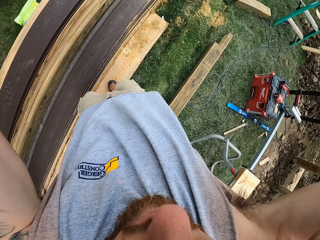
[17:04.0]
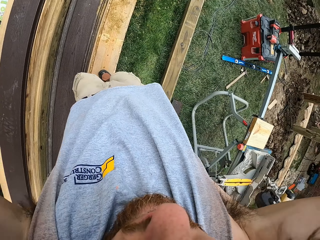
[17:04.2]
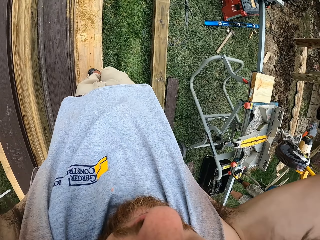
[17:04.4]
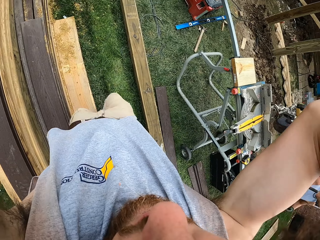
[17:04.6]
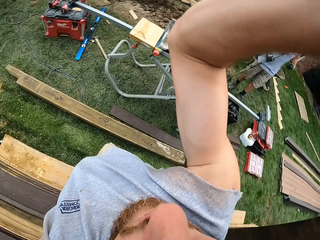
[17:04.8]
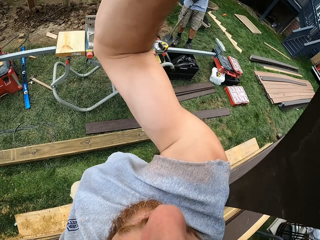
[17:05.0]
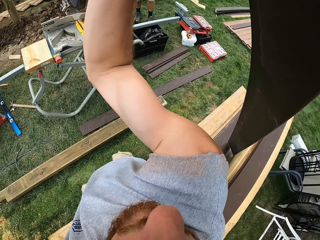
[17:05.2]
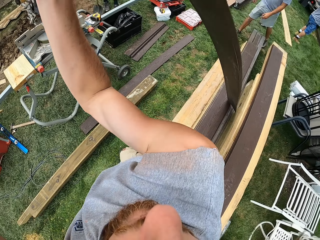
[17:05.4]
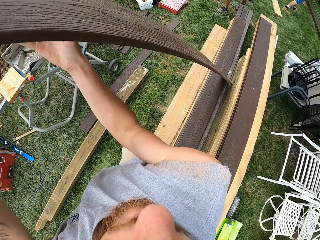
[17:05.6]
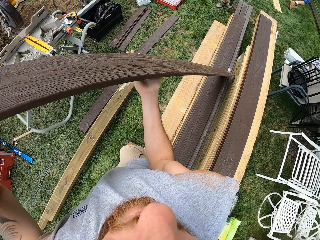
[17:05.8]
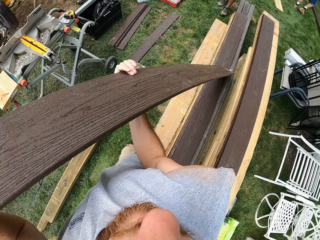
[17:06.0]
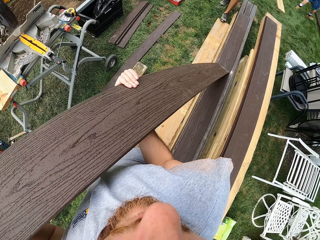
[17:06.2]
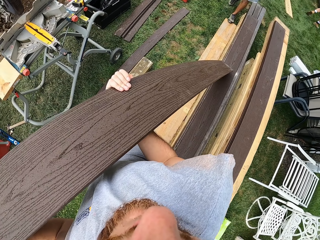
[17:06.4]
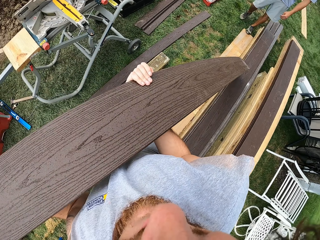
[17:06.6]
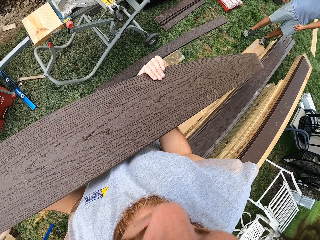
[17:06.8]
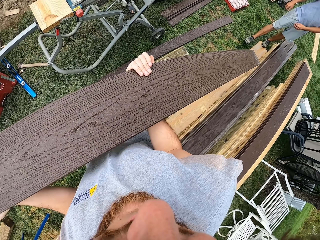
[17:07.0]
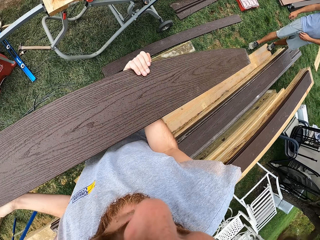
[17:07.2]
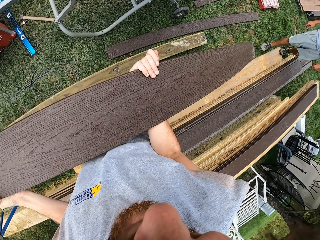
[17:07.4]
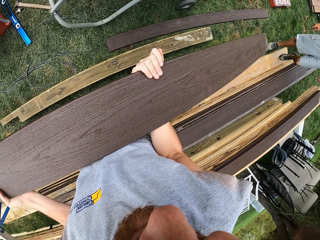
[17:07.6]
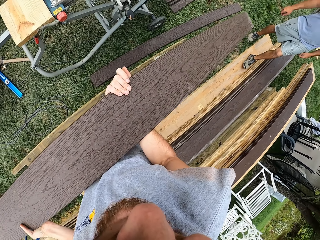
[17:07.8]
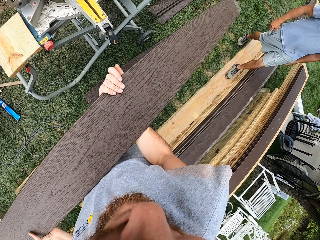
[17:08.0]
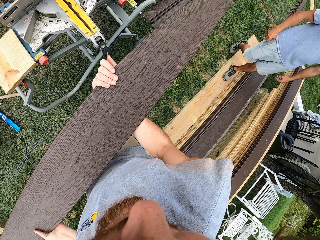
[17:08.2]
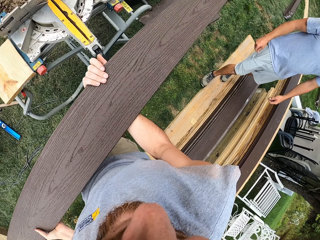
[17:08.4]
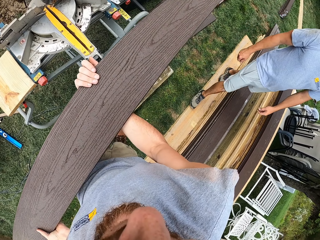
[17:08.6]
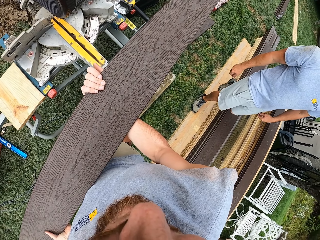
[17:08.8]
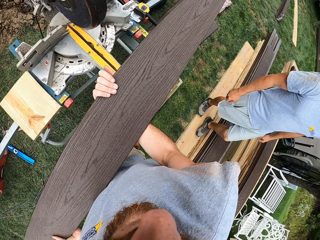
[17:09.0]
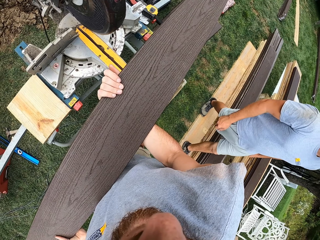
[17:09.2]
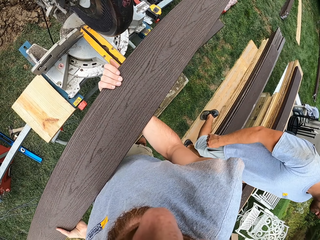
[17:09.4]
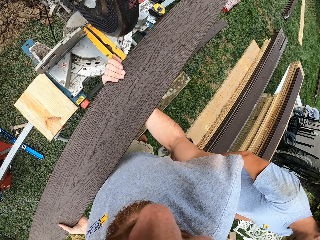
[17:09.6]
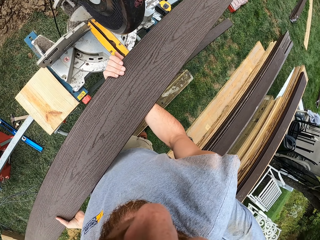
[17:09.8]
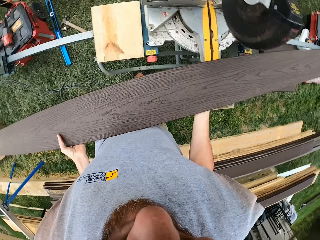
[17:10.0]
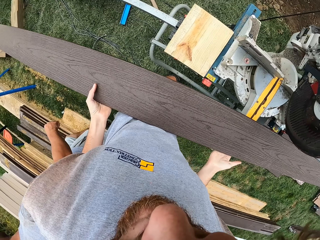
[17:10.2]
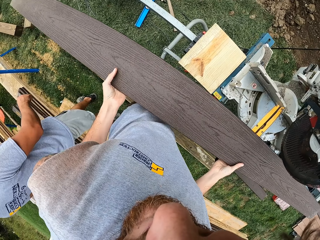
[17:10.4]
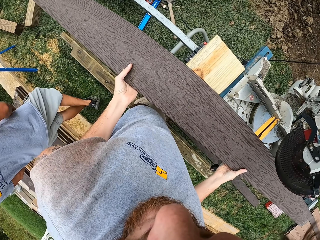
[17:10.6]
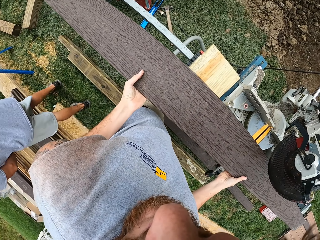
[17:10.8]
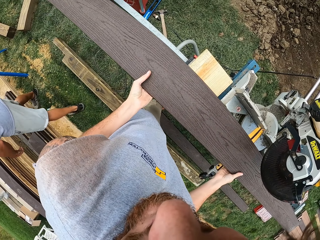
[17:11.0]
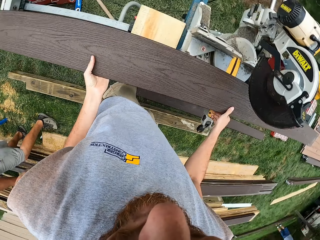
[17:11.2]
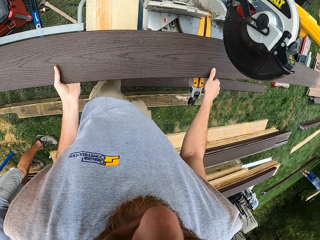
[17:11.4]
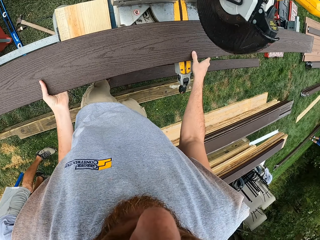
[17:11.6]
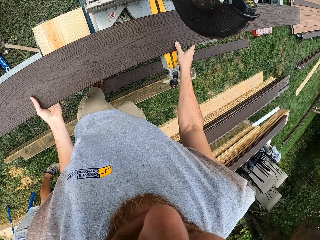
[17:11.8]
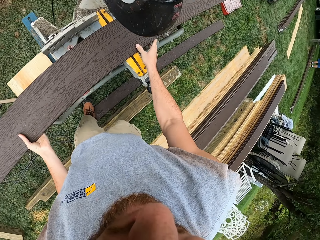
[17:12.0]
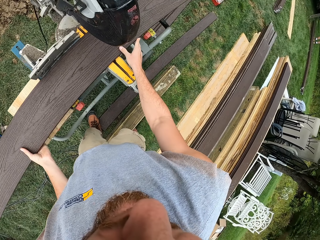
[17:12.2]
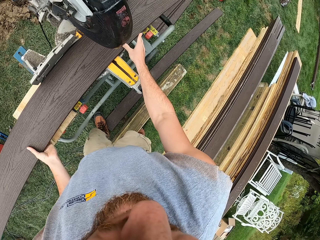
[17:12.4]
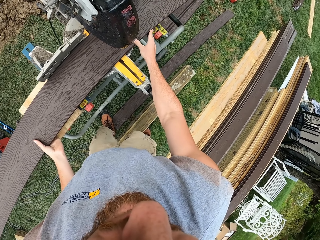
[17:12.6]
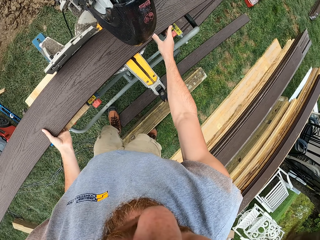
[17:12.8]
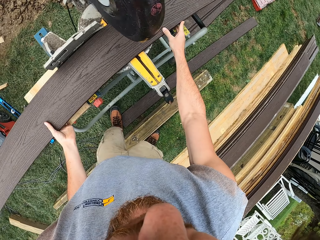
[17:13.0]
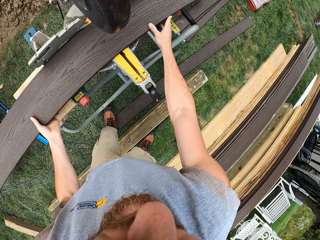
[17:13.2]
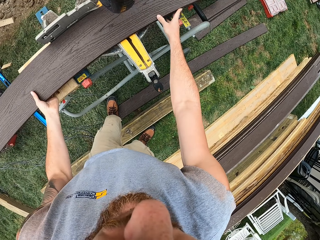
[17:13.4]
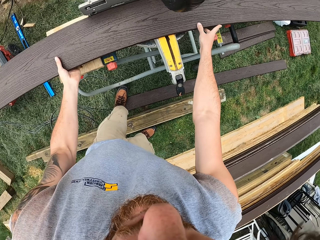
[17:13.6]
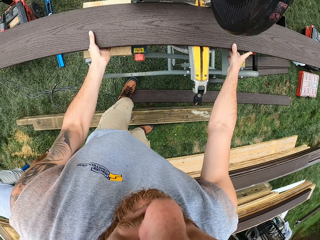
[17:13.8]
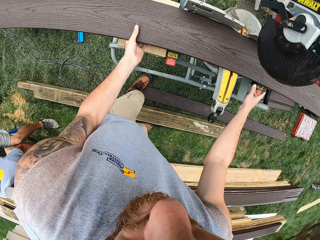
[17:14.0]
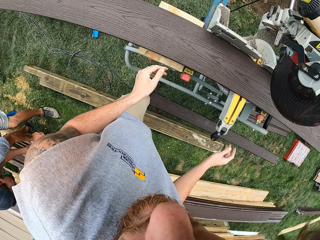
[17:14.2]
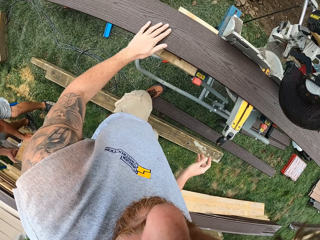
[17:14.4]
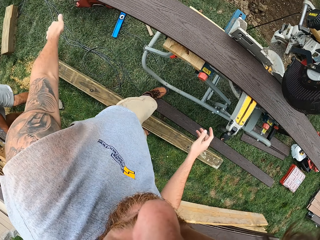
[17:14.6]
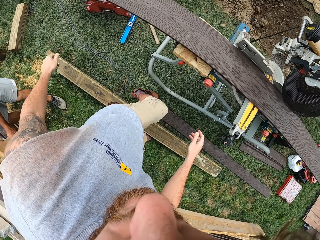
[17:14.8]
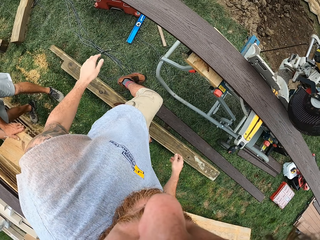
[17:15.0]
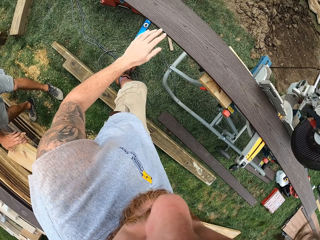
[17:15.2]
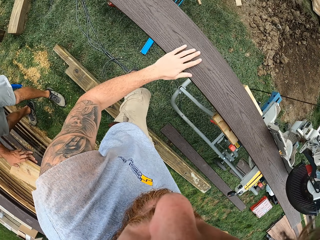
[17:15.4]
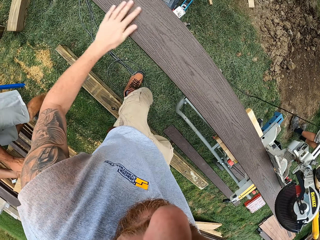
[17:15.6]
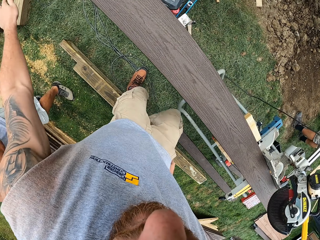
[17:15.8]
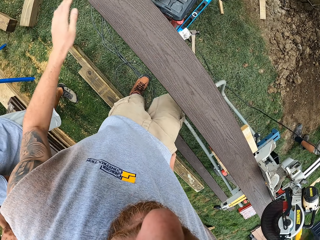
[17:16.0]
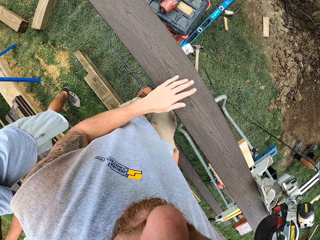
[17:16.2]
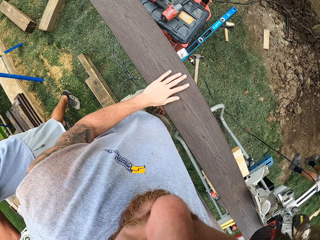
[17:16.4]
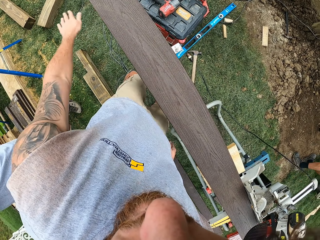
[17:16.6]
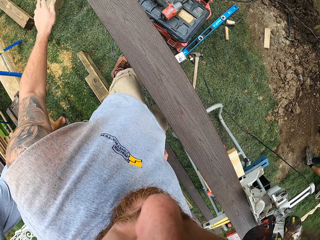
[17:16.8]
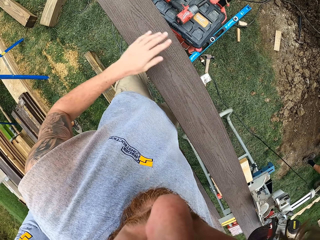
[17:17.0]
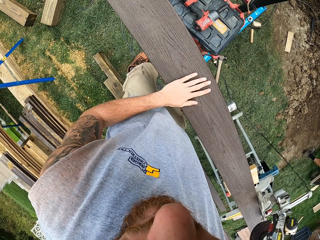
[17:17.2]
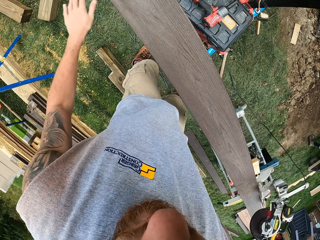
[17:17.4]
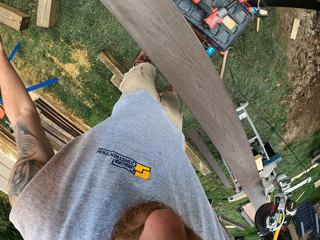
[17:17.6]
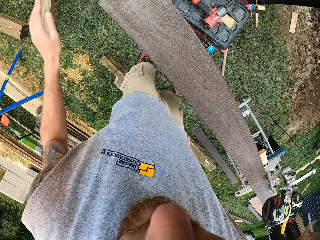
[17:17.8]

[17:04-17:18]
The camera wearer carries the wood. He puts the wood on the woodcutter. He wipes the wood with his hand.

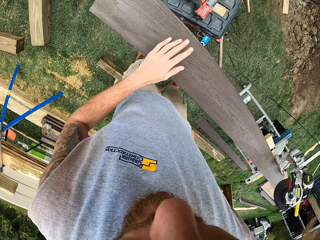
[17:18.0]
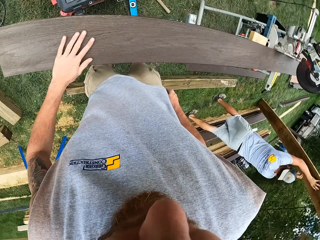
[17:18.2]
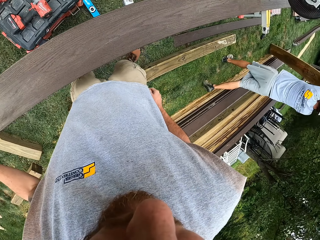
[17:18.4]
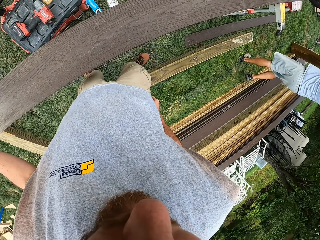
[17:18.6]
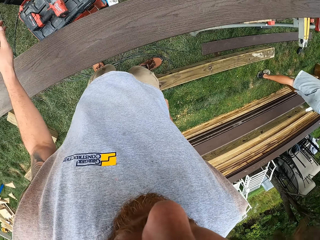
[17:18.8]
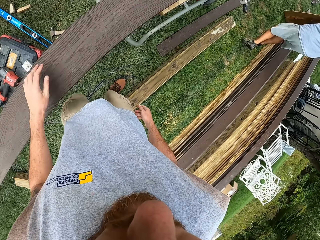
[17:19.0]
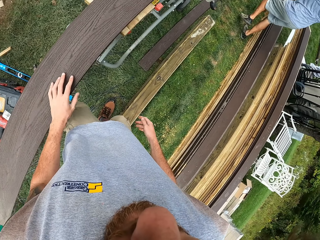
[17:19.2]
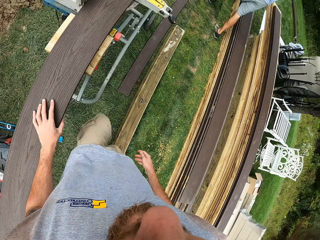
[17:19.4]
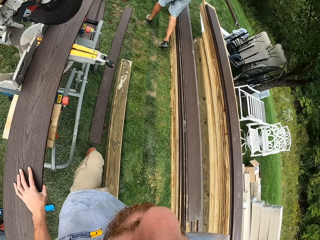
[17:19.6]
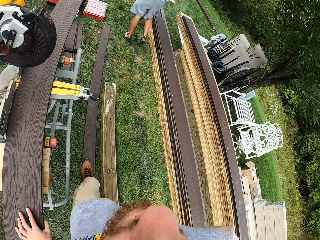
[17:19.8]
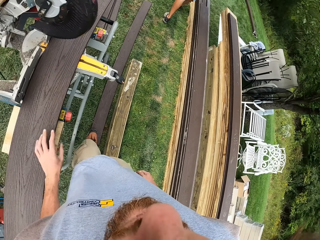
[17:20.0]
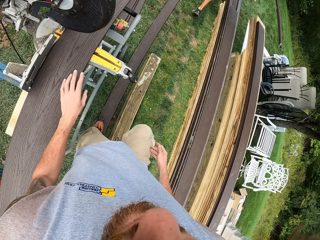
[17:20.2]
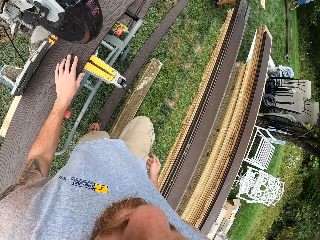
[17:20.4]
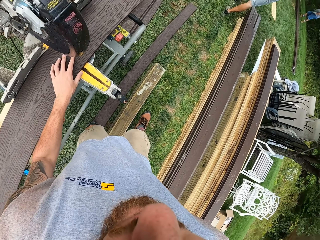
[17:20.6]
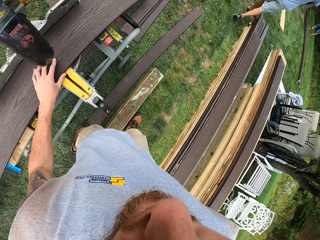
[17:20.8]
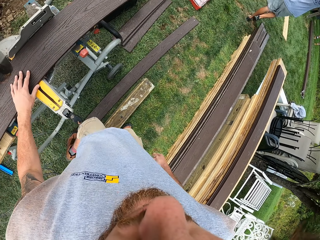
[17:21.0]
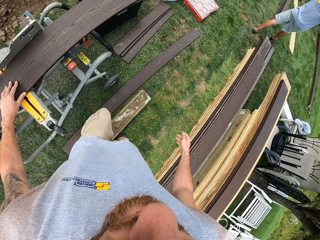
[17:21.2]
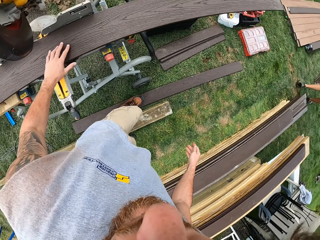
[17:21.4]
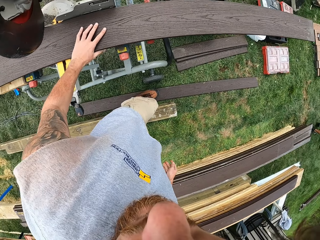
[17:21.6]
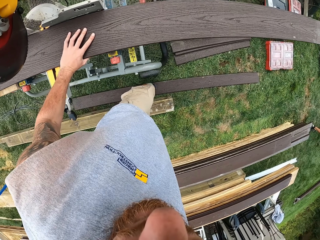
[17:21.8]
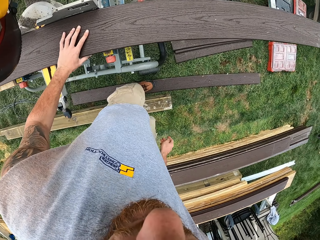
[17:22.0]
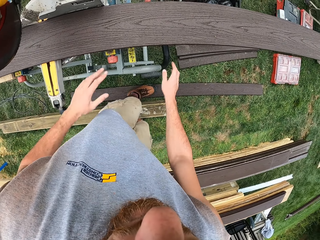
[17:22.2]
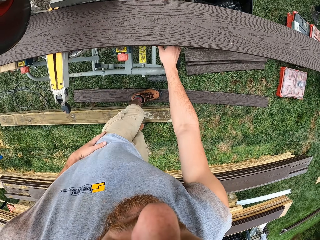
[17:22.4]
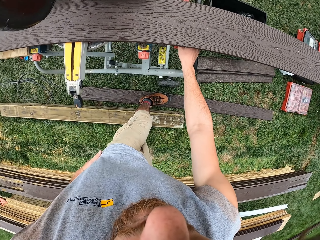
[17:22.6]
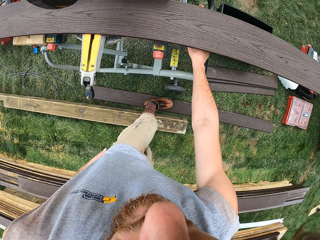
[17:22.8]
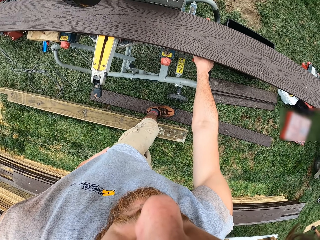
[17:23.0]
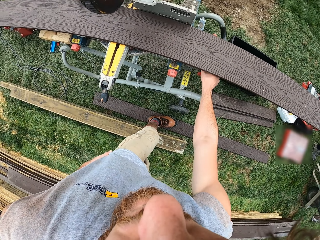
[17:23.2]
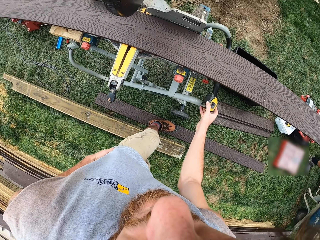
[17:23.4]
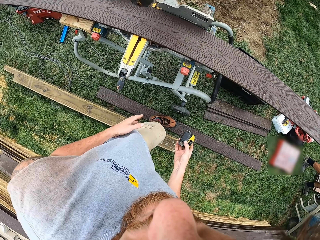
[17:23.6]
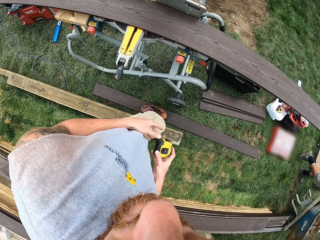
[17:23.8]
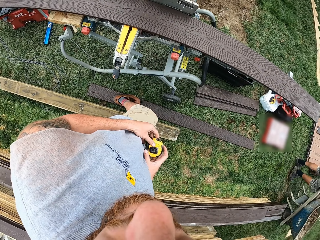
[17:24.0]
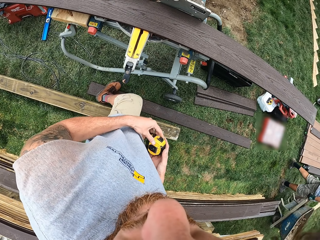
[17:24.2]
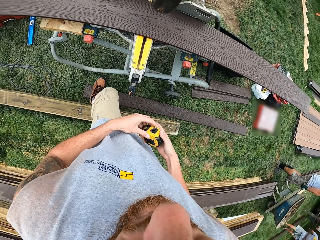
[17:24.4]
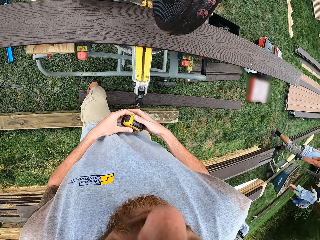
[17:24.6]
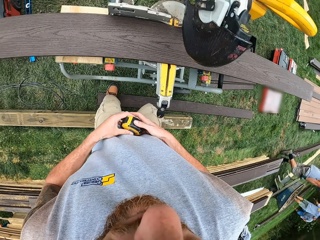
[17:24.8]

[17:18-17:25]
The camera wearer walks on the ground. They pick up a tape measure from the woodcutter. They hold the tape measure.
